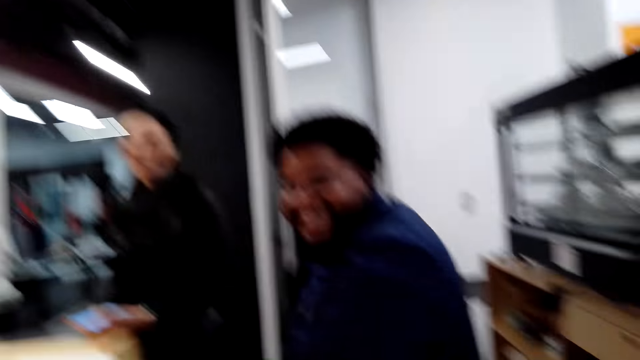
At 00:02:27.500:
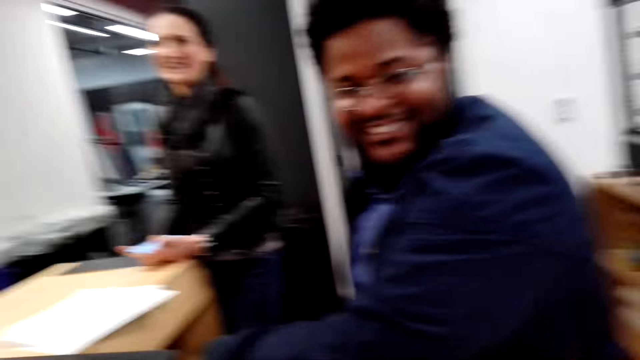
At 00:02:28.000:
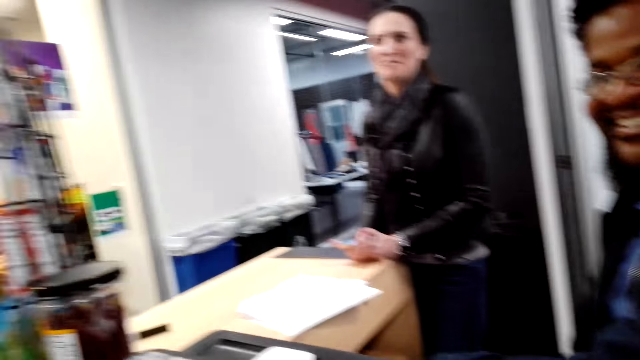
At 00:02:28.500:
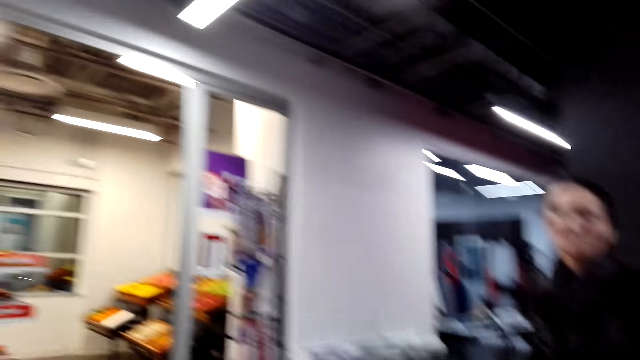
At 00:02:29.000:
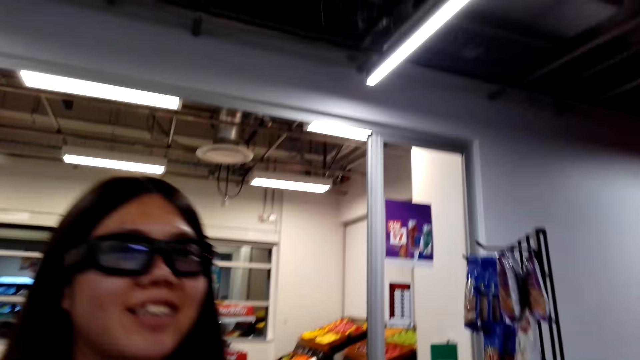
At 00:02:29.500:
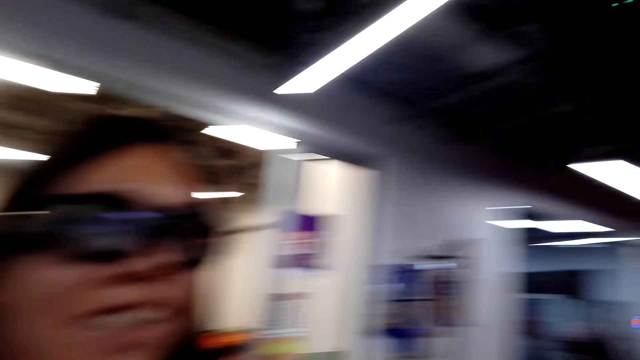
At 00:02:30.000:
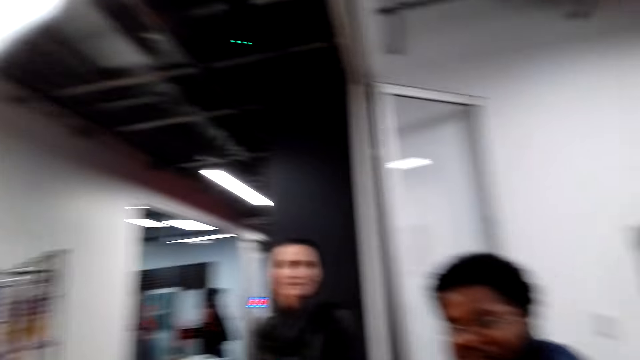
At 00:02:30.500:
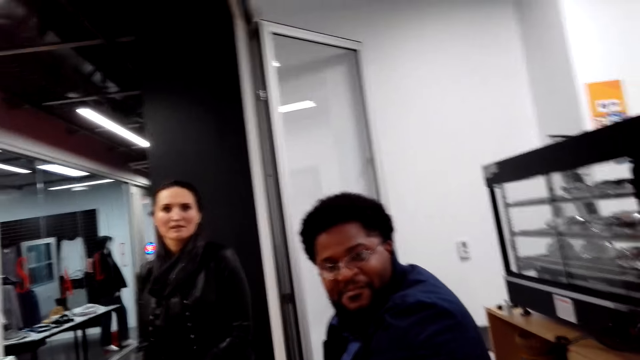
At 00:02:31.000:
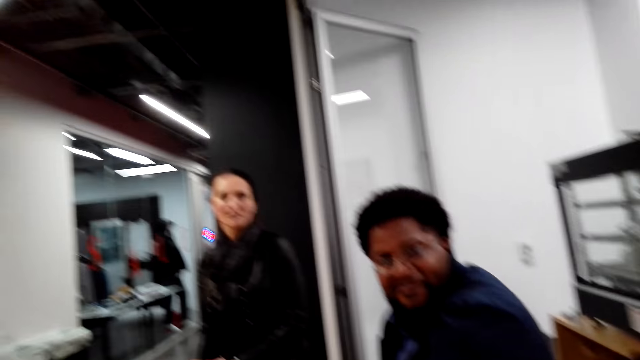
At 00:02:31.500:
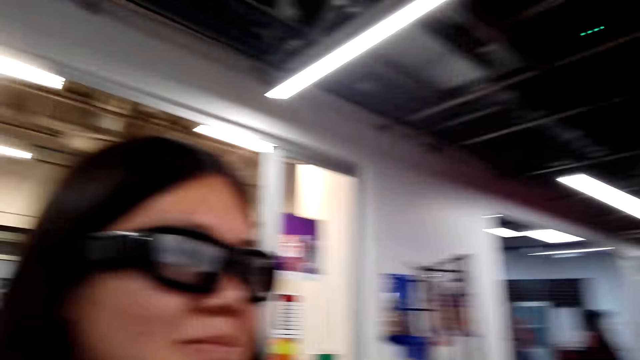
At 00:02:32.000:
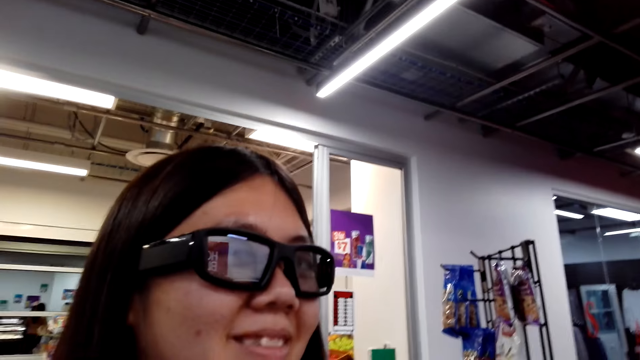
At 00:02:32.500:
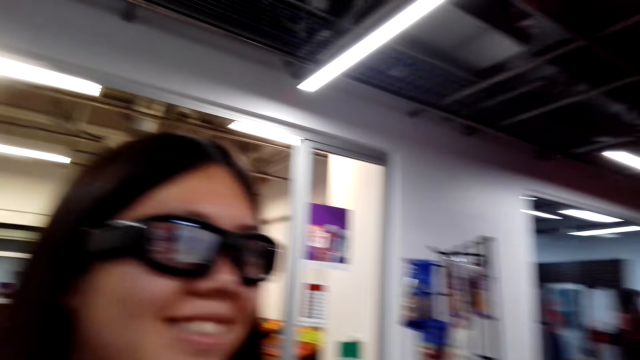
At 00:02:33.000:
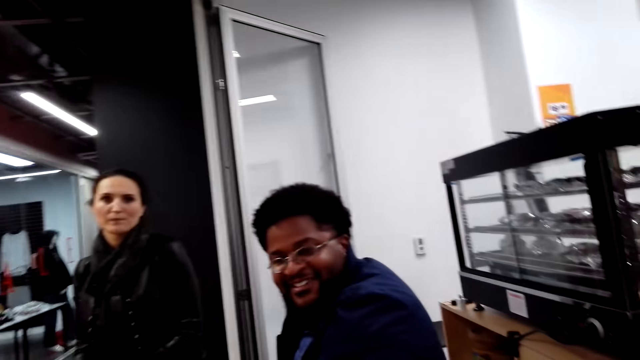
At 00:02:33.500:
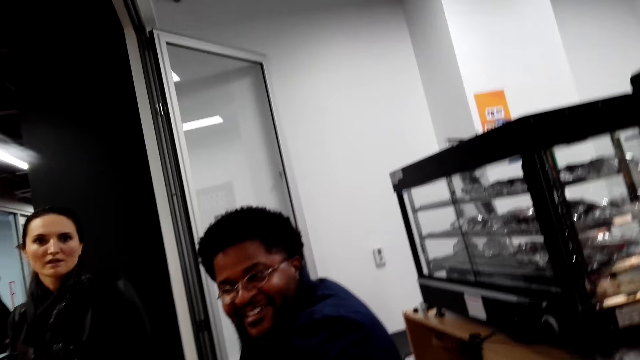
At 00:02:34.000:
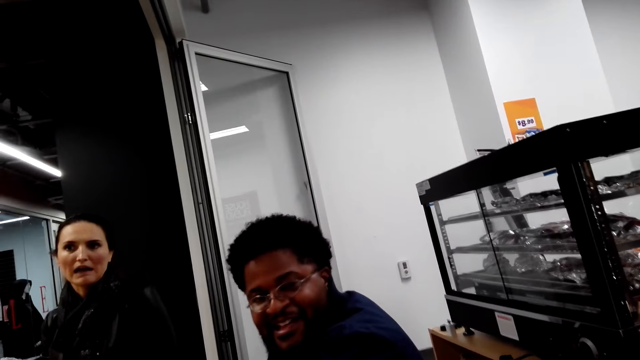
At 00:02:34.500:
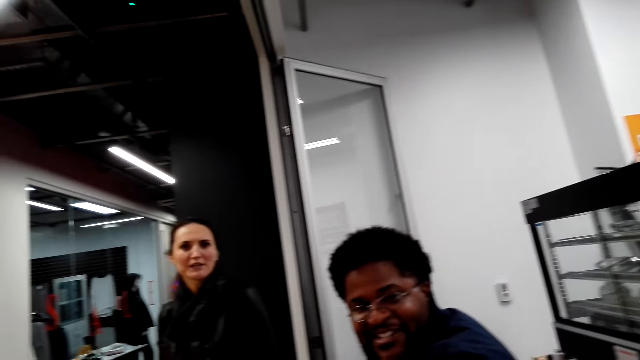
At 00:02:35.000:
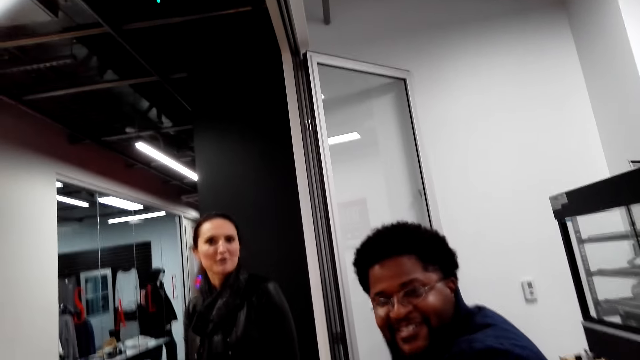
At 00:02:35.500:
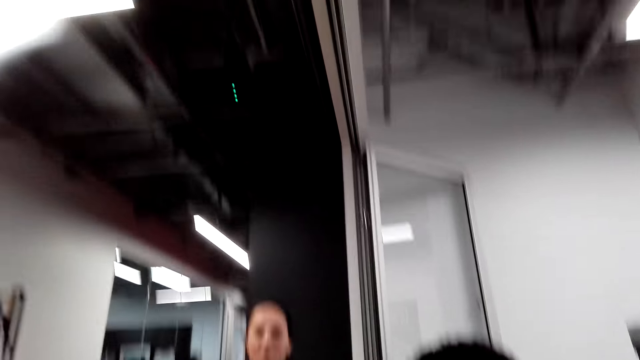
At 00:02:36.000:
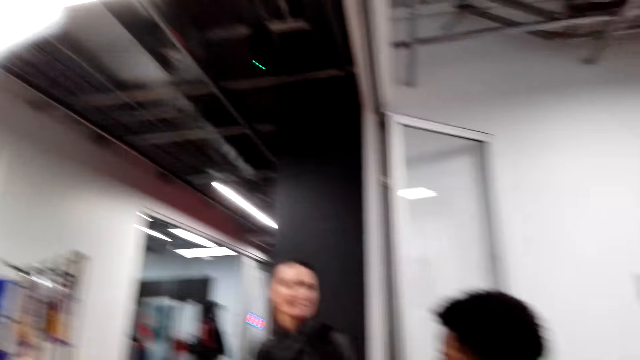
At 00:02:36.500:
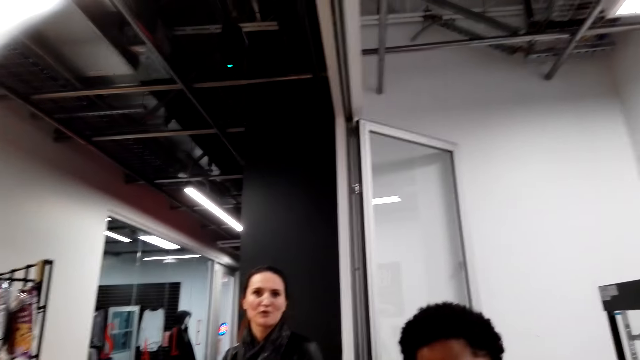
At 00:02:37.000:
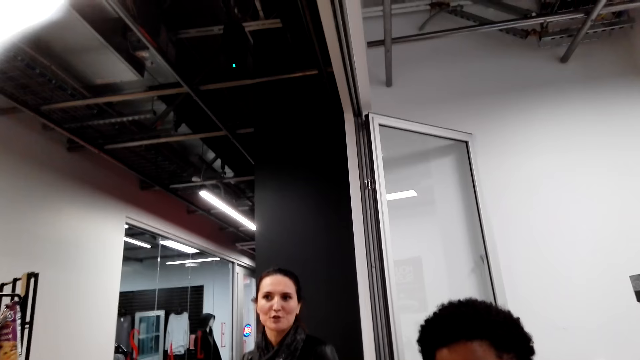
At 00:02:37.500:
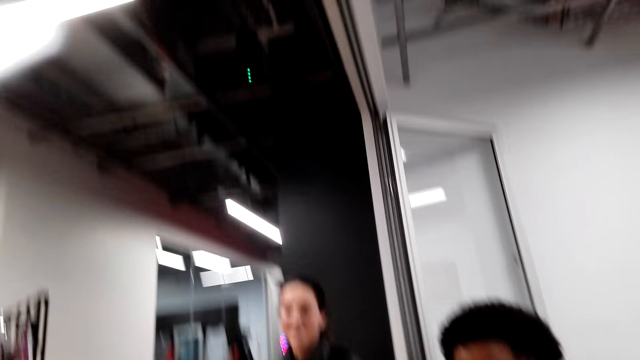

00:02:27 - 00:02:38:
The camera wearer looks around the store. They talk to a woman. They dialogue with another person.

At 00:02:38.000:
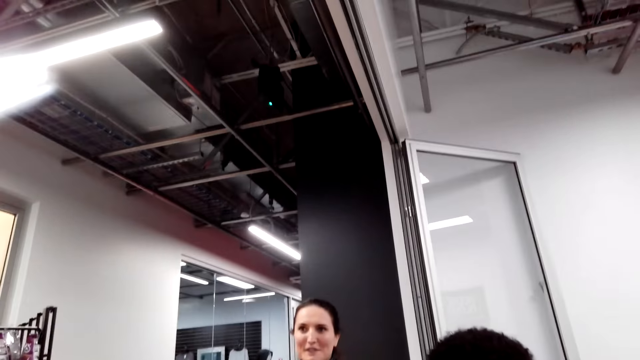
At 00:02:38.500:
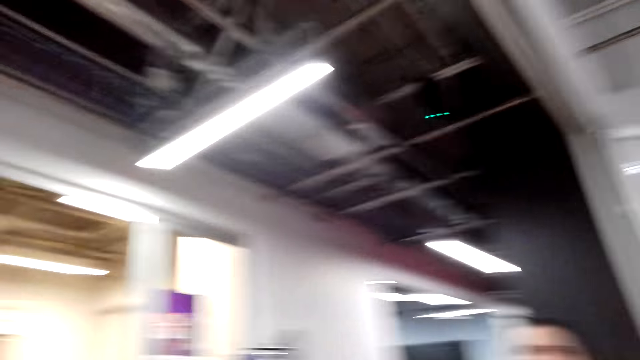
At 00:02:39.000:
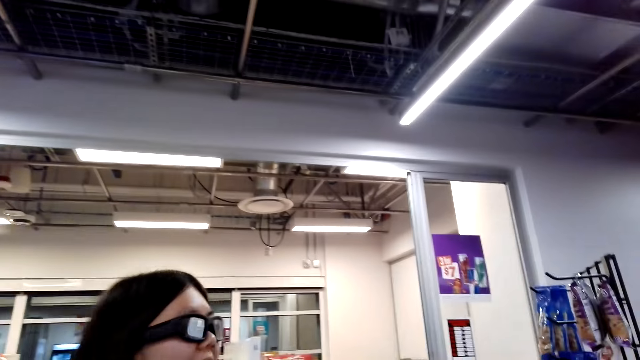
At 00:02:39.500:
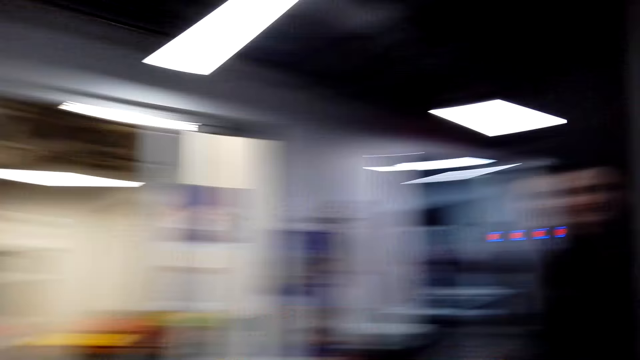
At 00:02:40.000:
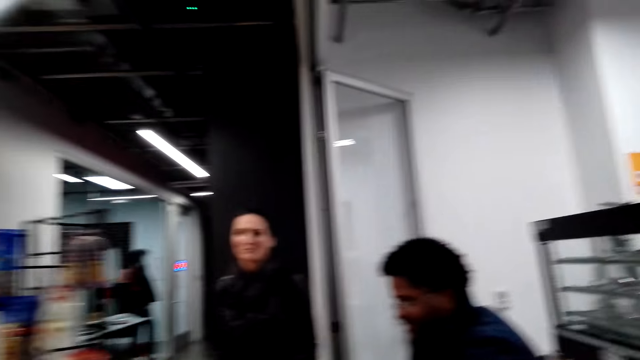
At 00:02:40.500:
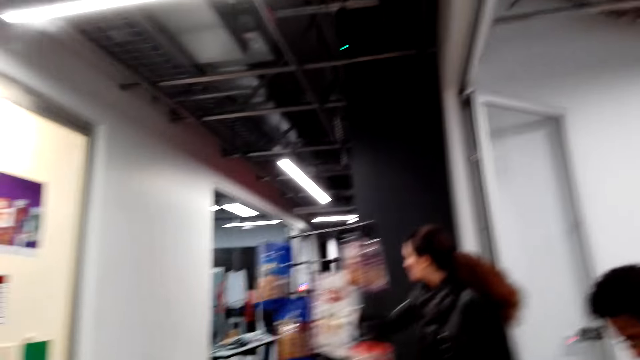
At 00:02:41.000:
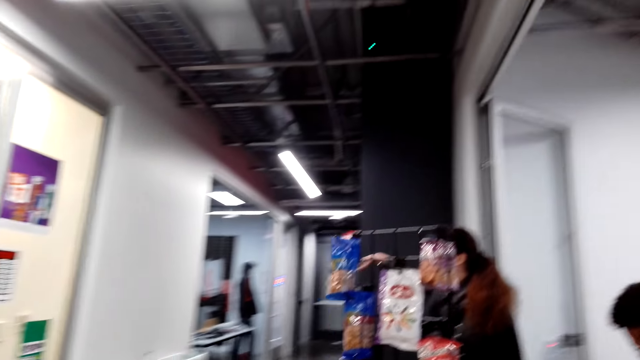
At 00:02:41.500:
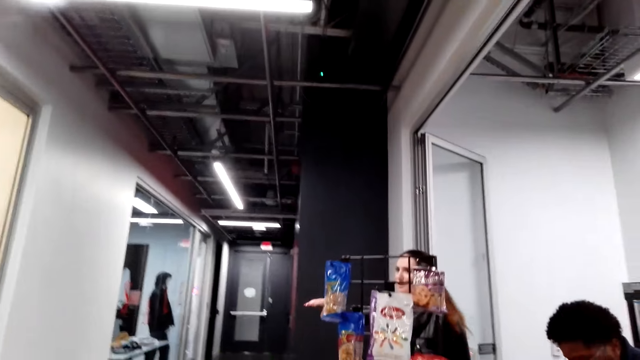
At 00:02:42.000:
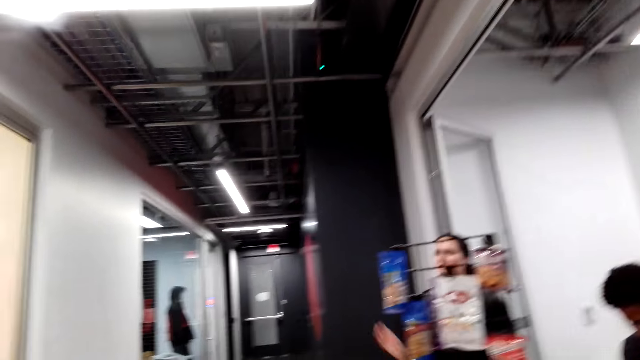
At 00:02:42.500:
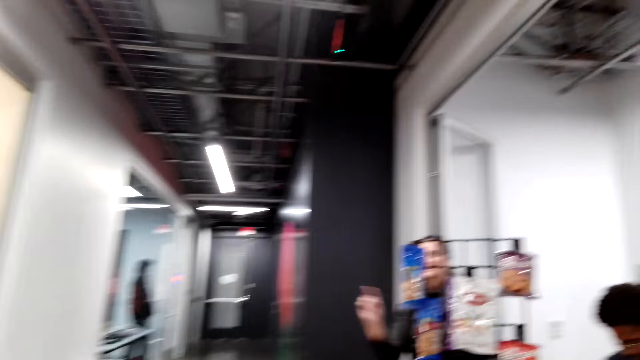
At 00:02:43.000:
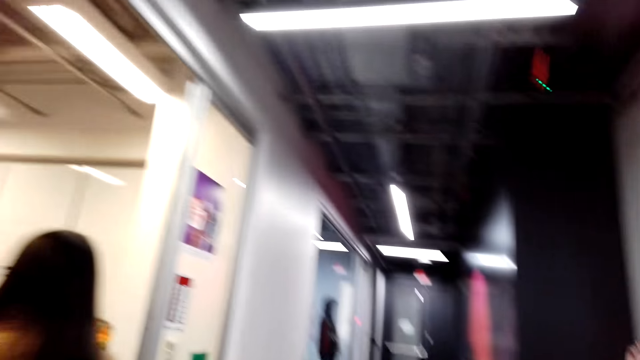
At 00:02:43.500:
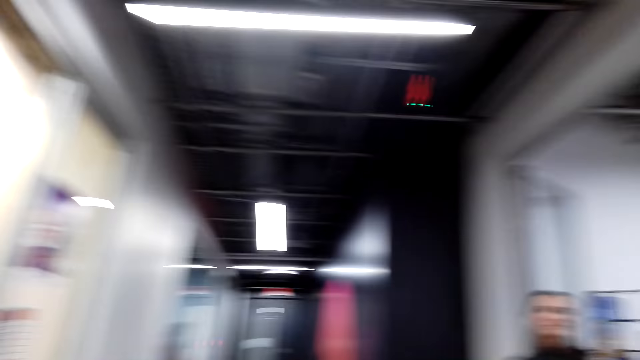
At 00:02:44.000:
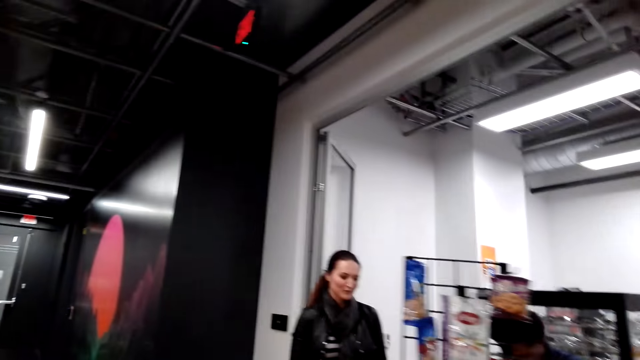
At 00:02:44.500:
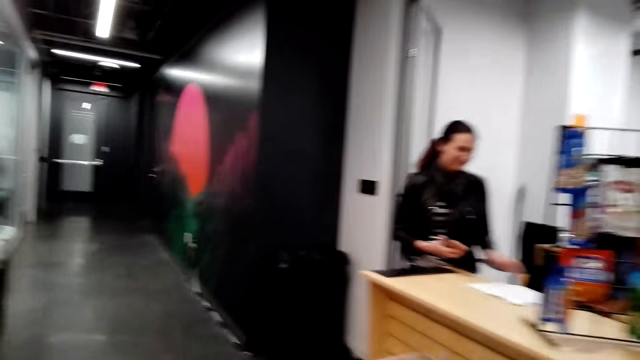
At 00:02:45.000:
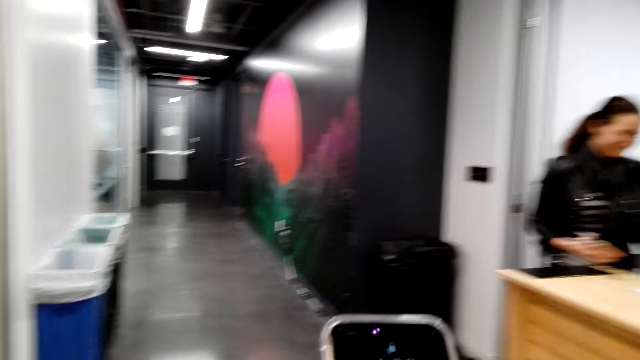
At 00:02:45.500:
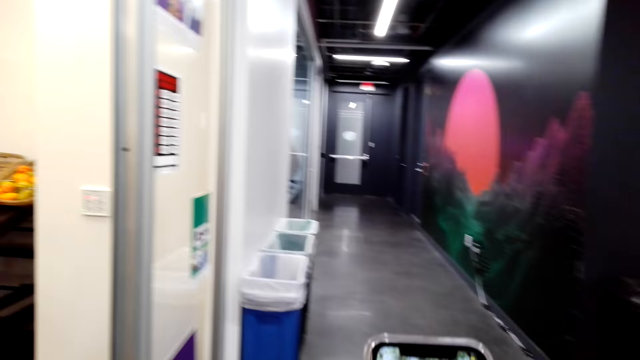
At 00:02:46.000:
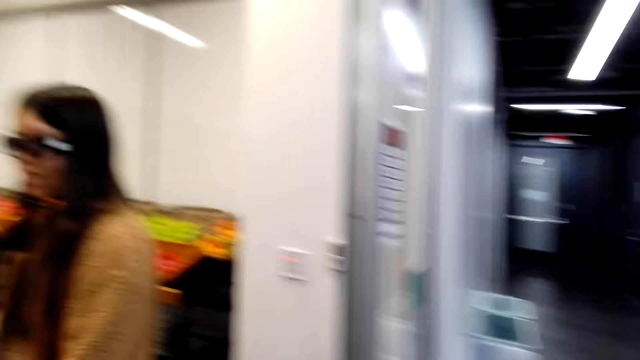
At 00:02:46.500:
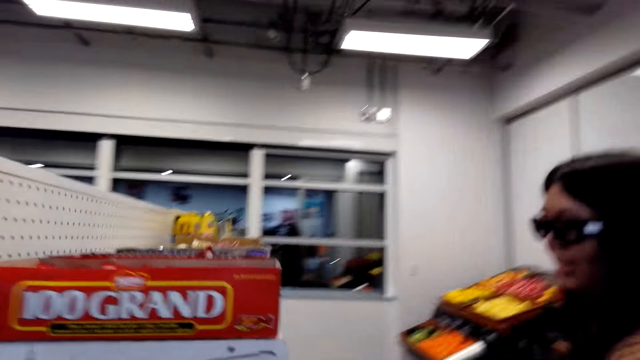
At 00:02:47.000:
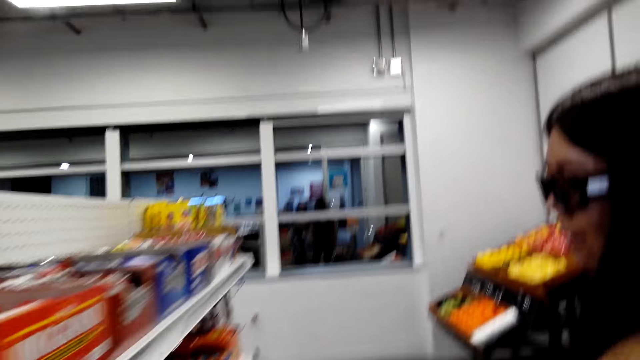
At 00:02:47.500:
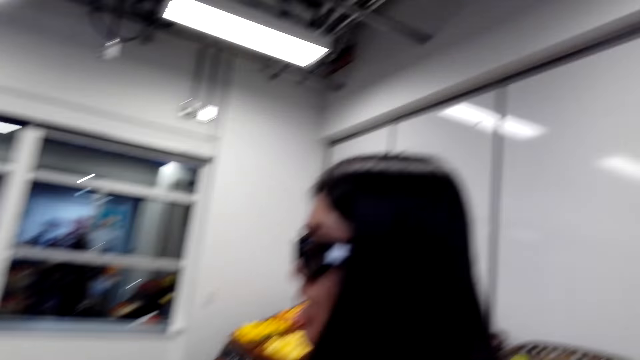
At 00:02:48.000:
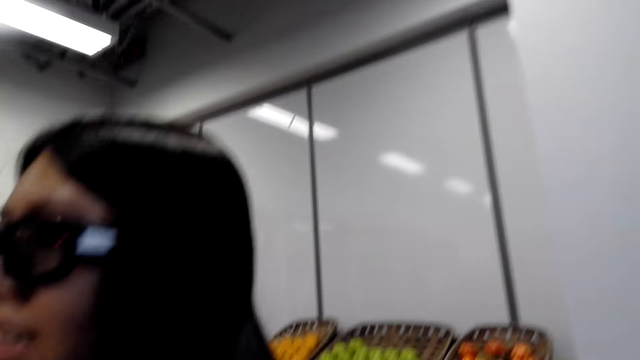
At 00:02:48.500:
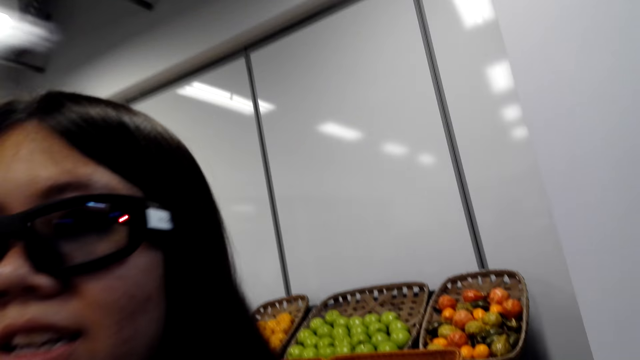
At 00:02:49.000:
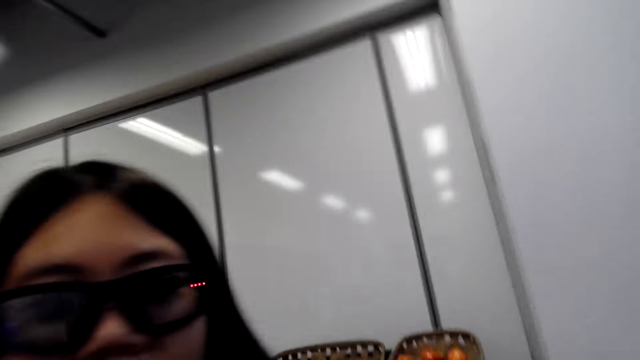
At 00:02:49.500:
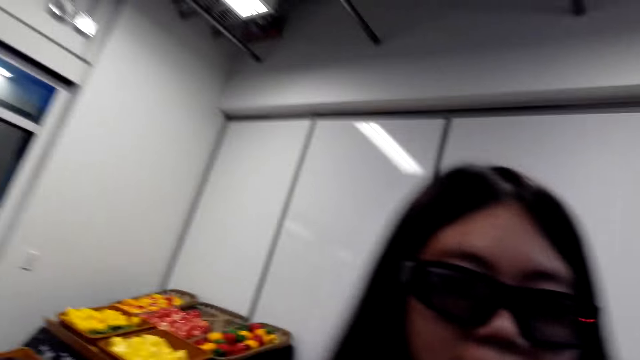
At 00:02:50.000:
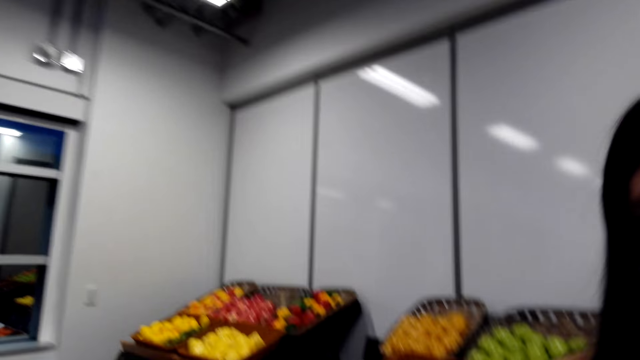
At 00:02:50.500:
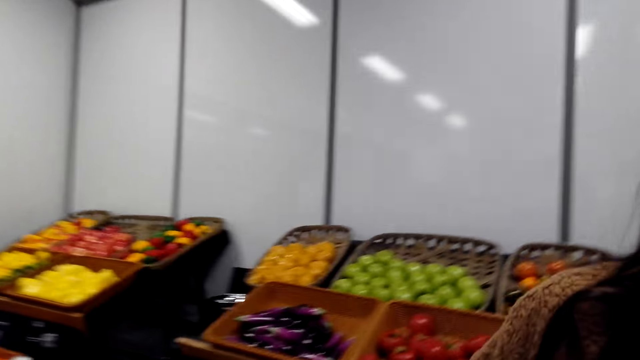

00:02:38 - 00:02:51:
The camera wearer walks around the store. They use a phone. A woman moves around. The camera wearer walks around the store shelf. They talk to the woman.
